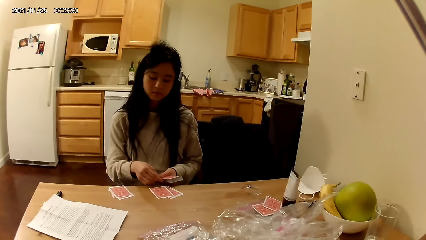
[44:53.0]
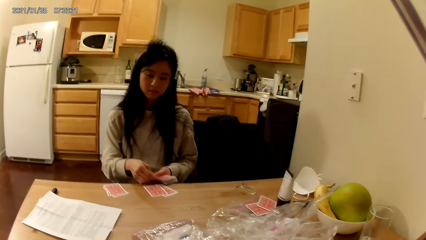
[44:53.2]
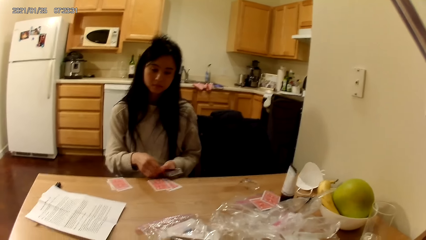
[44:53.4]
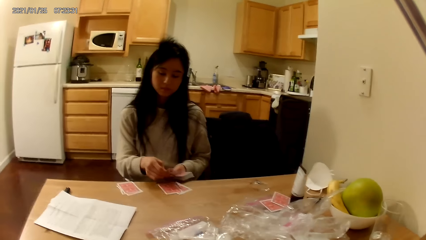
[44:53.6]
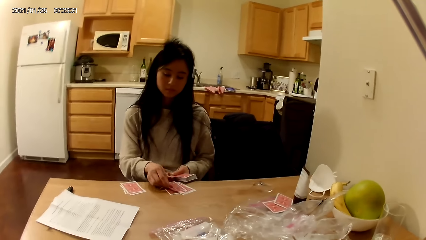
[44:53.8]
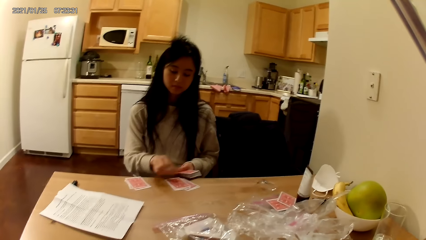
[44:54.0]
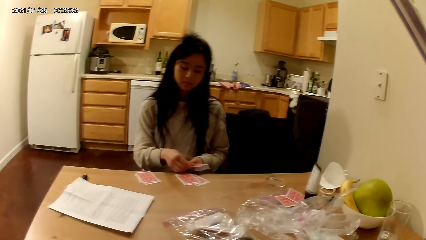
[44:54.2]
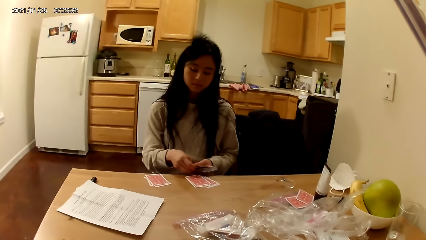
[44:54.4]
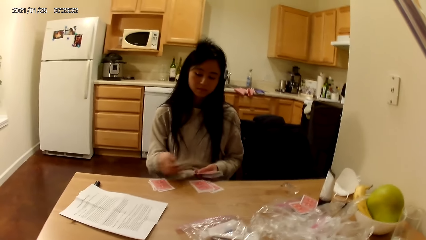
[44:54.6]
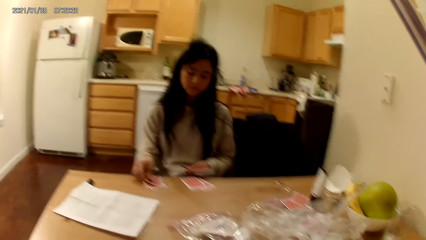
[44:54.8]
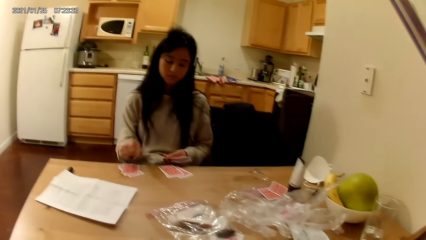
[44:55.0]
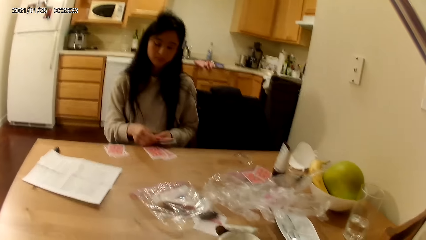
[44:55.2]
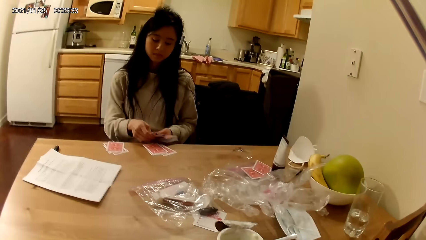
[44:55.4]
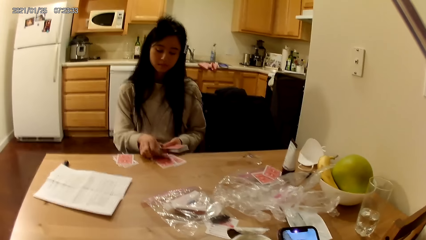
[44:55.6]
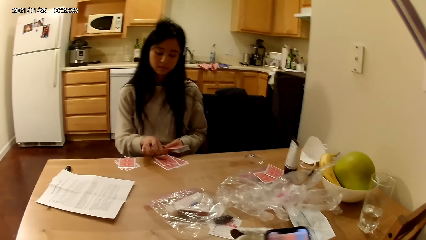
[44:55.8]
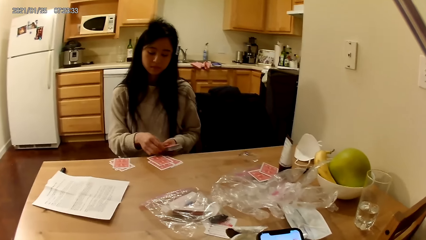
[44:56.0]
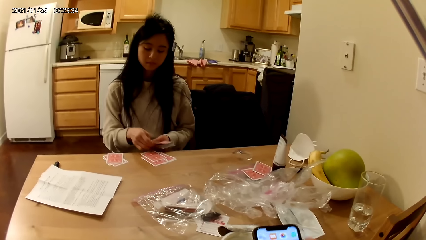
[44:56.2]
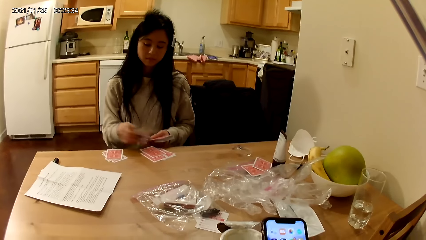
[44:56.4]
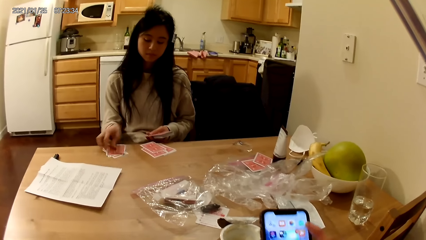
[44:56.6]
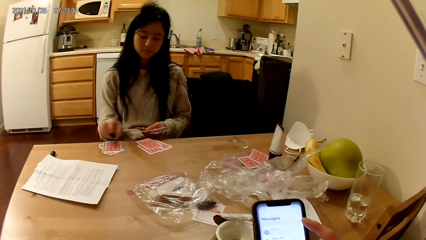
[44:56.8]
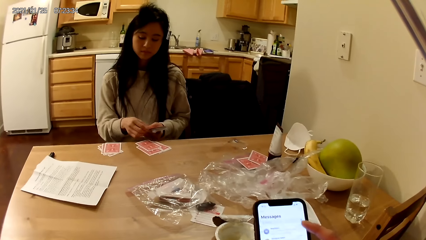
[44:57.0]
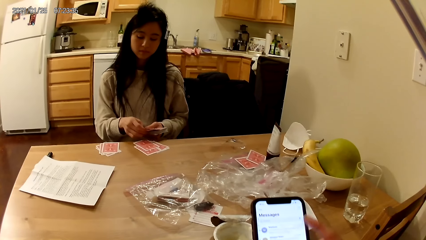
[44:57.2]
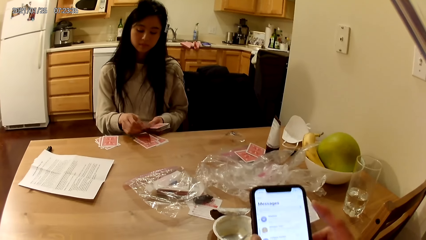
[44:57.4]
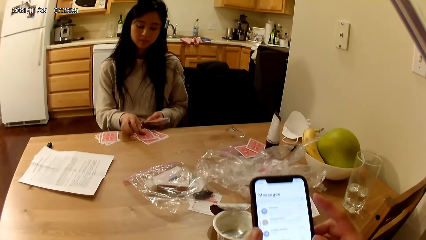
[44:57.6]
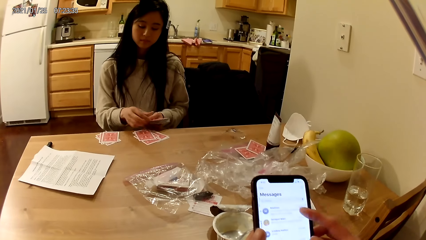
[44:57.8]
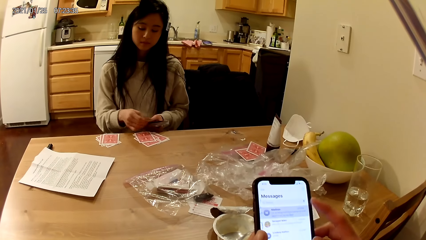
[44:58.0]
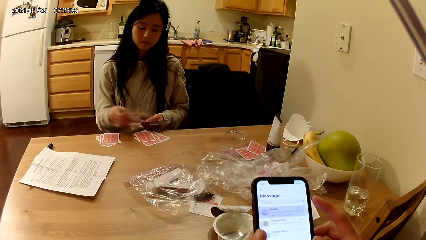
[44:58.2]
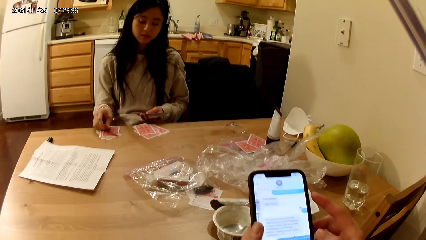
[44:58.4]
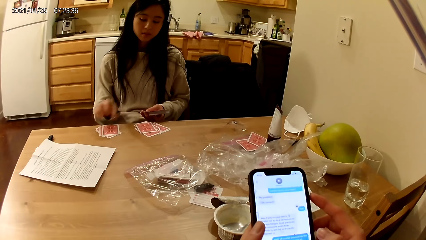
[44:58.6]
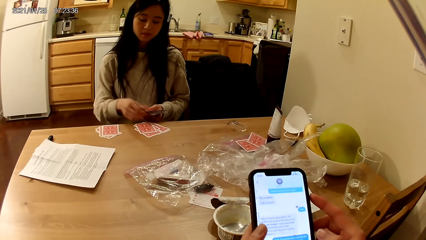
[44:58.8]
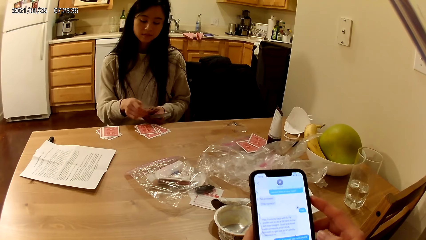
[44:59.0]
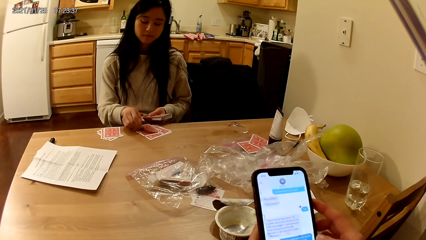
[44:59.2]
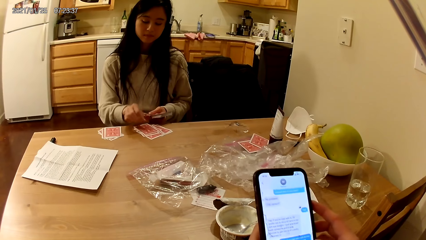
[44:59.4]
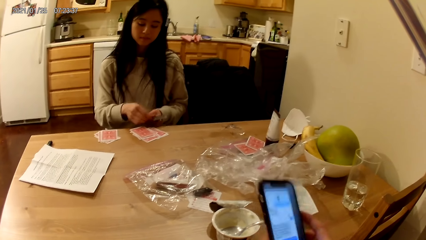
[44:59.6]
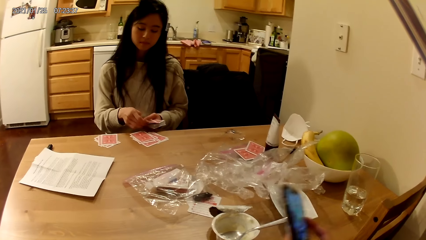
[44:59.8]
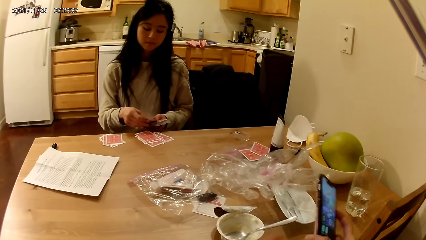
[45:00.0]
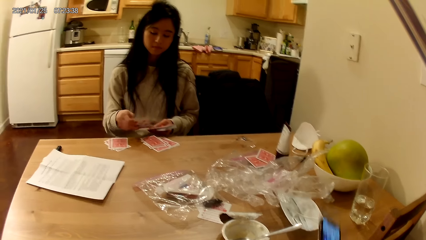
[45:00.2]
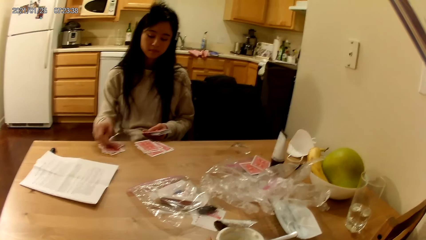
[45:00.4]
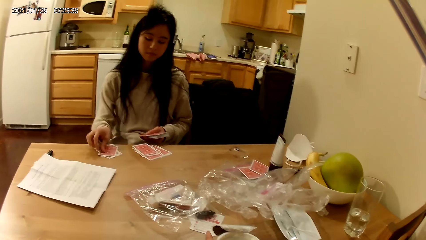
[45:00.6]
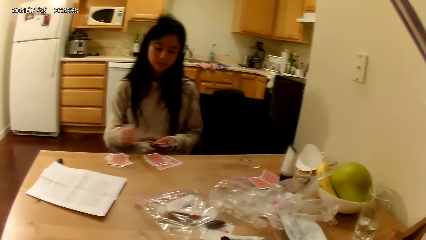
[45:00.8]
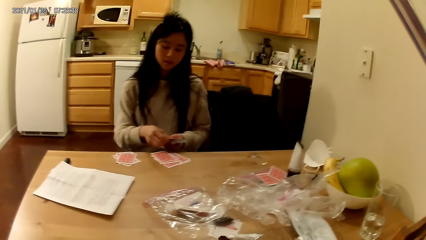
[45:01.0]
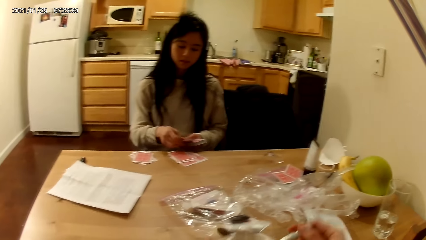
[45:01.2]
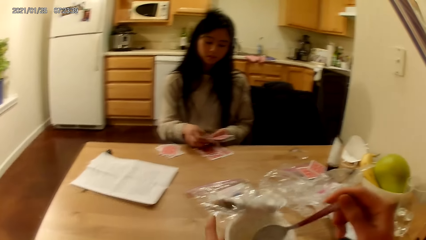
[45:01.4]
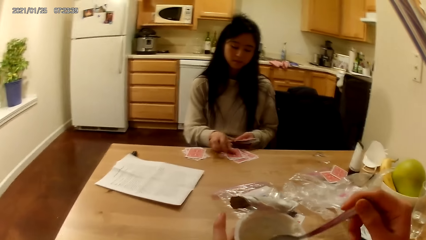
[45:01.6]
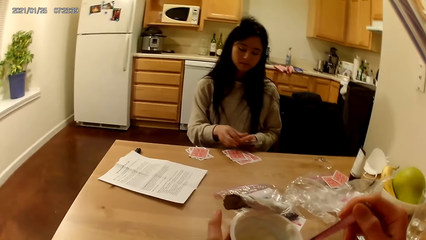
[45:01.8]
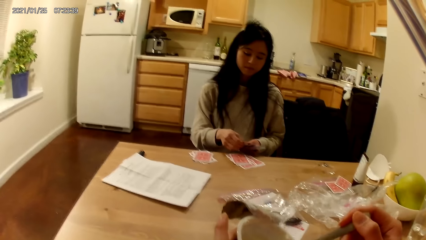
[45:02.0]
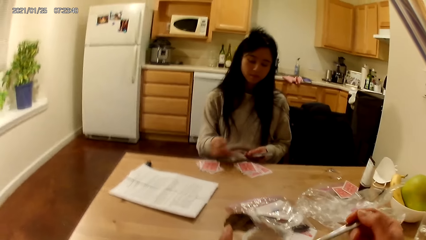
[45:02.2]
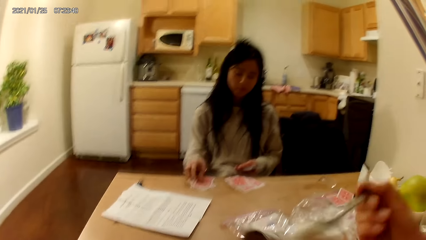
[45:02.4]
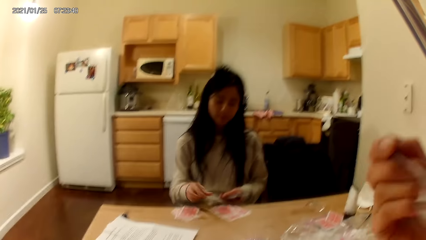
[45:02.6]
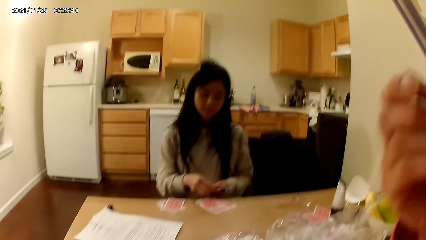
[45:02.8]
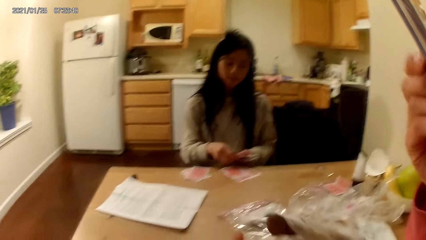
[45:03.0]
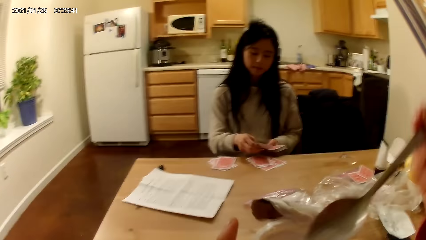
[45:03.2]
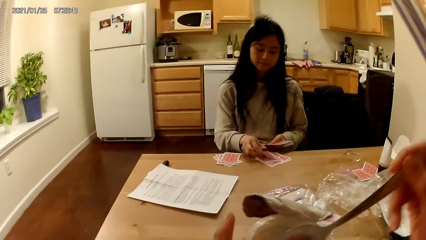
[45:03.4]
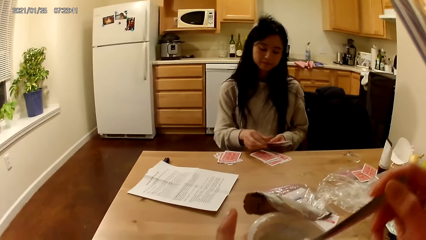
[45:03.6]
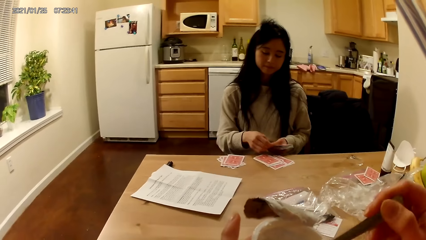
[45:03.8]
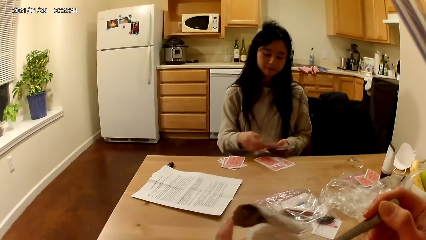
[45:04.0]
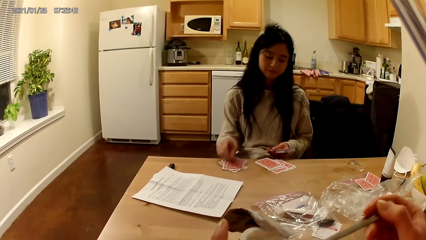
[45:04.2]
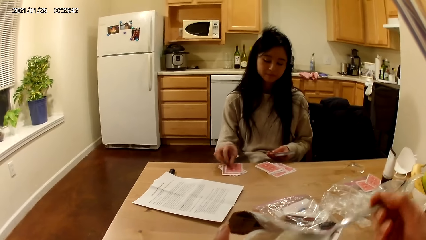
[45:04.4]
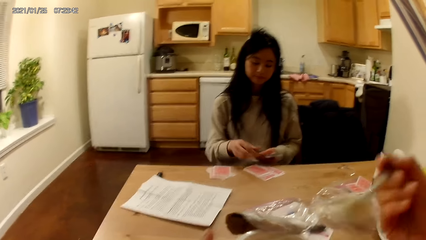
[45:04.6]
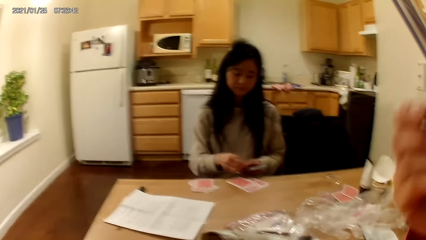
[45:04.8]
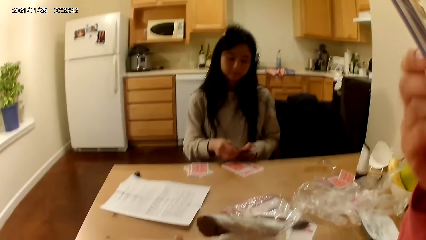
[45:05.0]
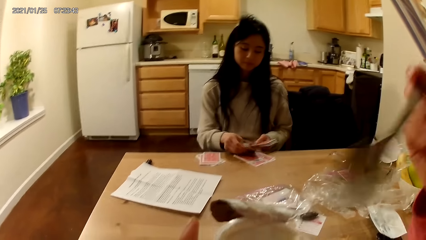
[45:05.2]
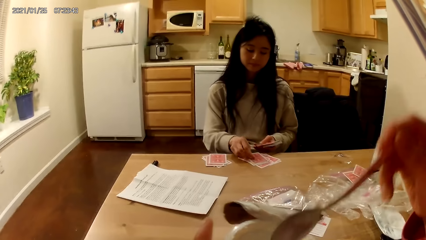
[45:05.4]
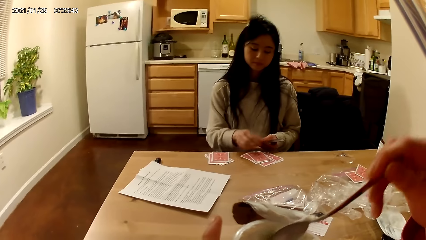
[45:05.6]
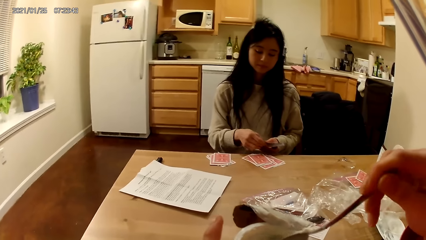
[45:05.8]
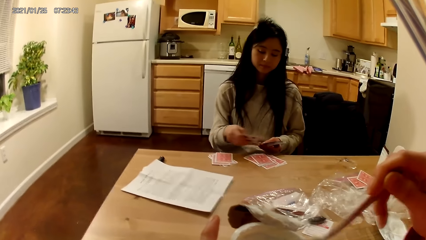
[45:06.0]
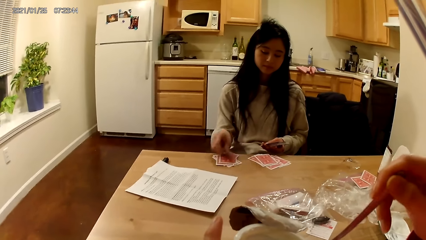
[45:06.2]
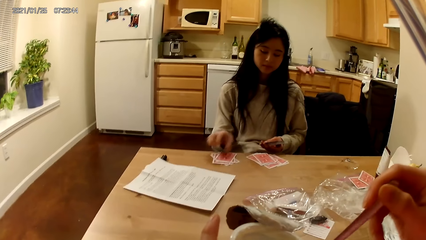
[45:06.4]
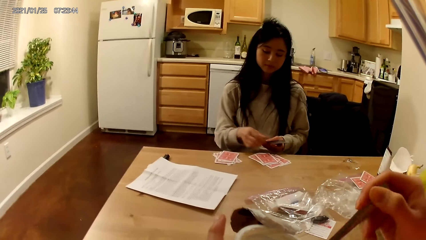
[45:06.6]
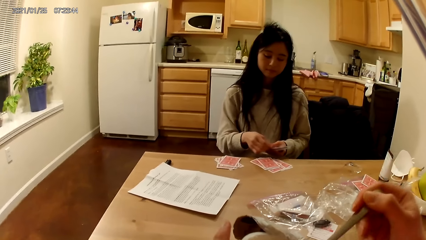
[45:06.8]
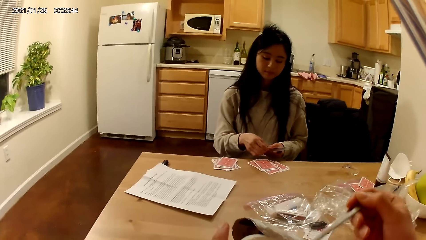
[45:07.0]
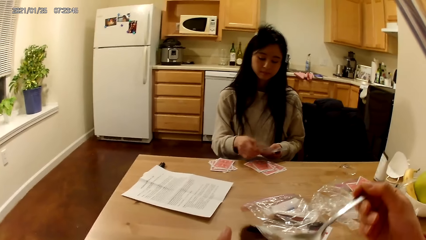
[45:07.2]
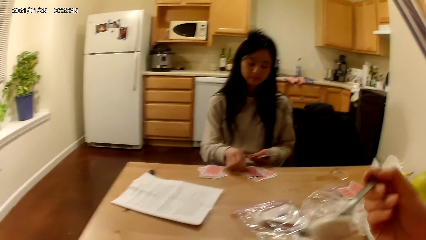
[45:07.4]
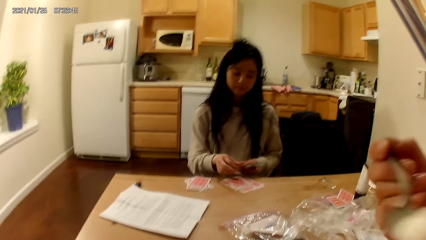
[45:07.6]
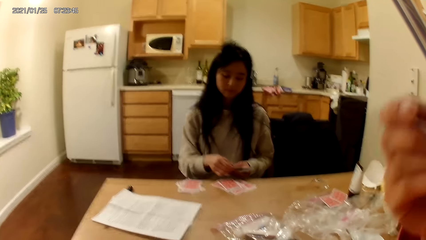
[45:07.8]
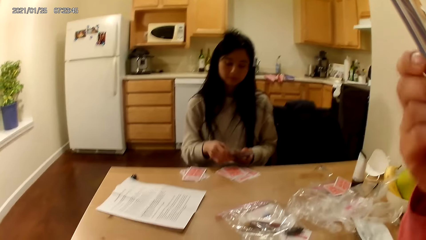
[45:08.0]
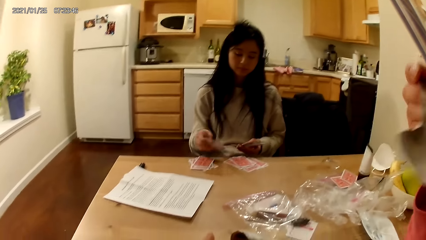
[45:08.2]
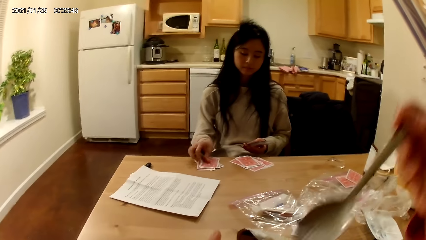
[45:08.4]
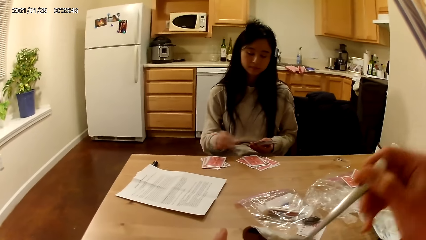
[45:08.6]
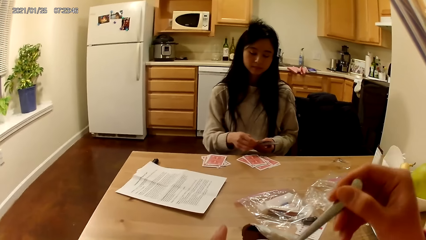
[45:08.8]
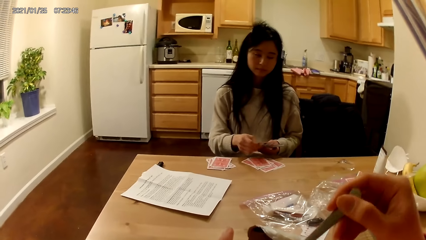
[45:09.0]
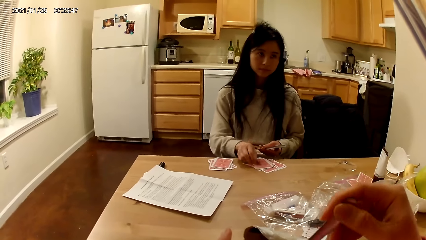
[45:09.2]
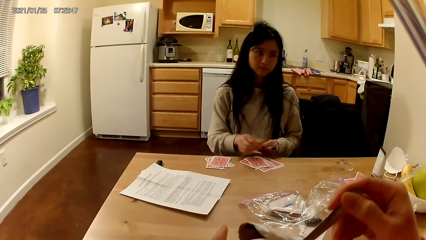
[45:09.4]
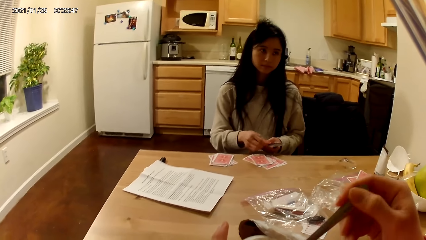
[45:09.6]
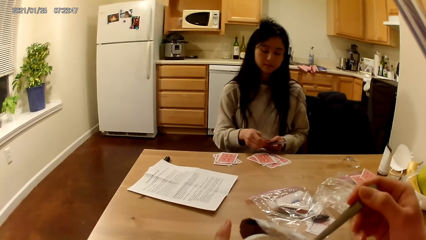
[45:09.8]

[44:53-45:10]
The camera wearer operates a phone with a hand. They hold the phone with hands. They scoop ice cream with a spoon. They eat the ice cream. They scoop the ice cream with a spoon. They eat the ice cream. They scoop the ice cream with a spoon. They eat the ice cream.
